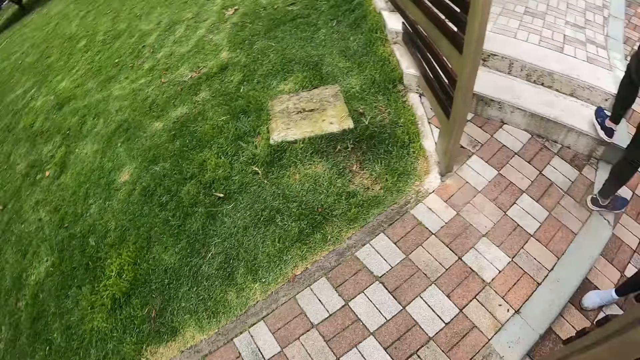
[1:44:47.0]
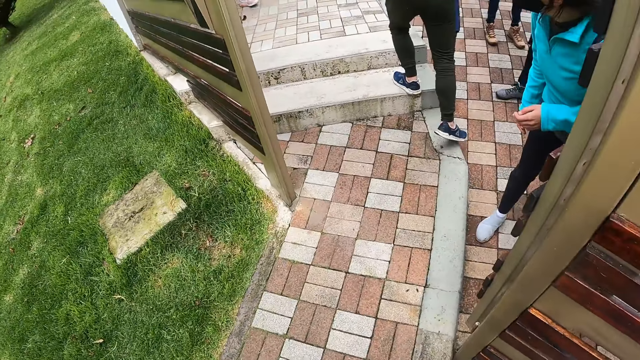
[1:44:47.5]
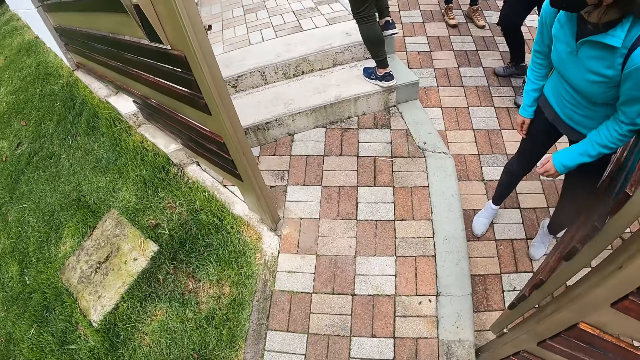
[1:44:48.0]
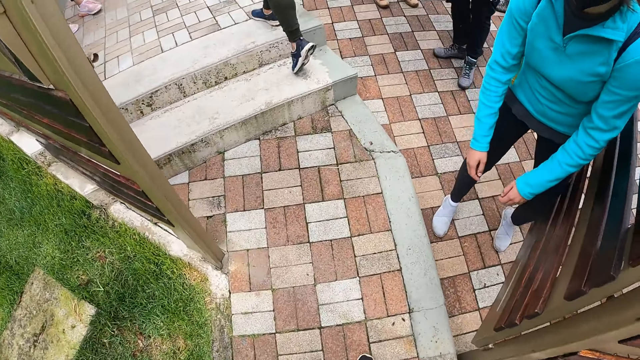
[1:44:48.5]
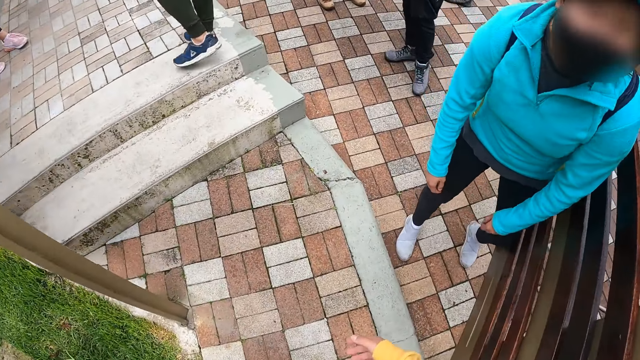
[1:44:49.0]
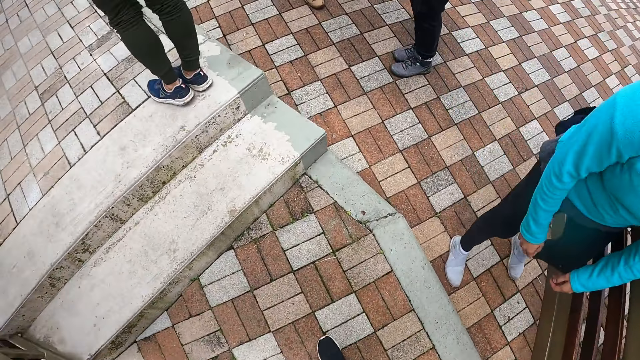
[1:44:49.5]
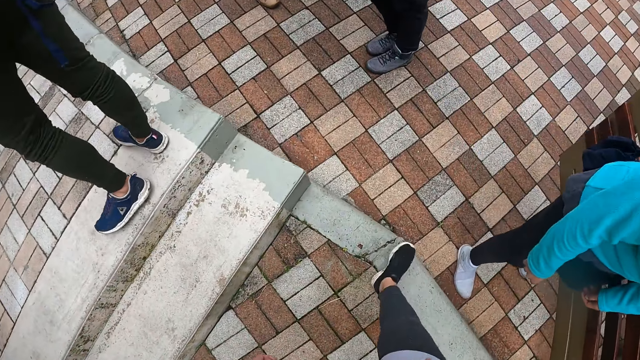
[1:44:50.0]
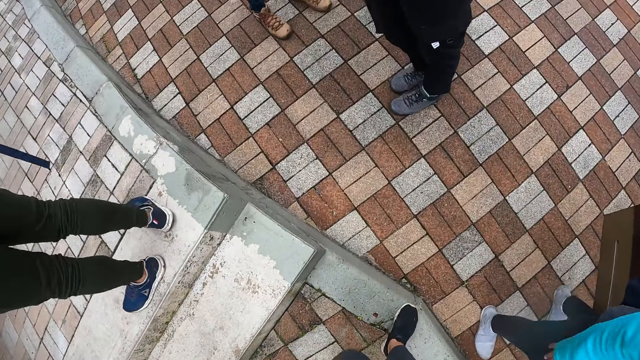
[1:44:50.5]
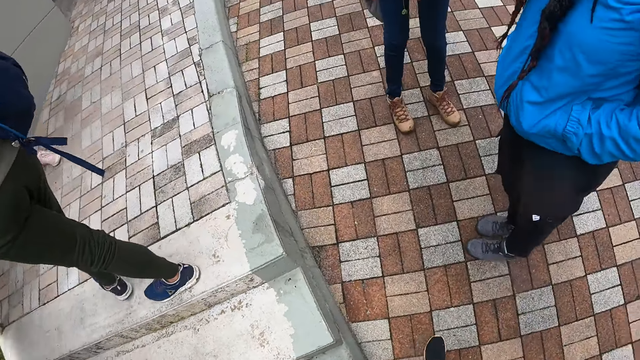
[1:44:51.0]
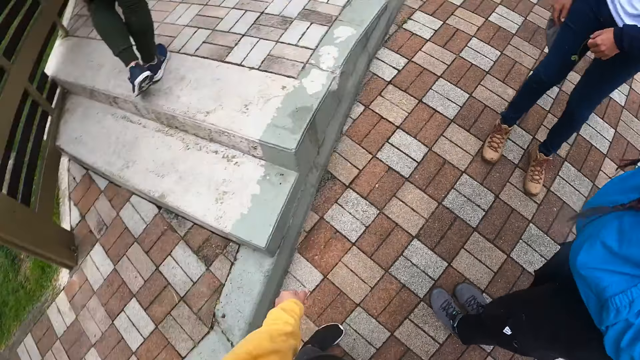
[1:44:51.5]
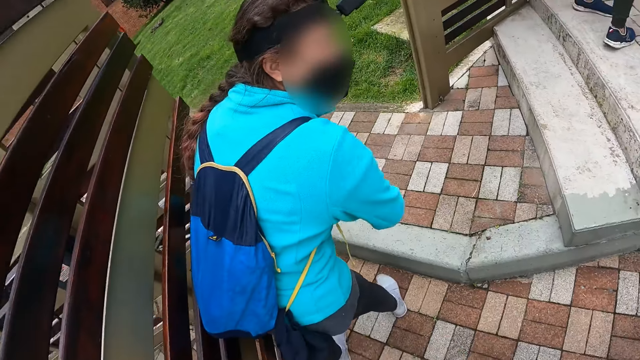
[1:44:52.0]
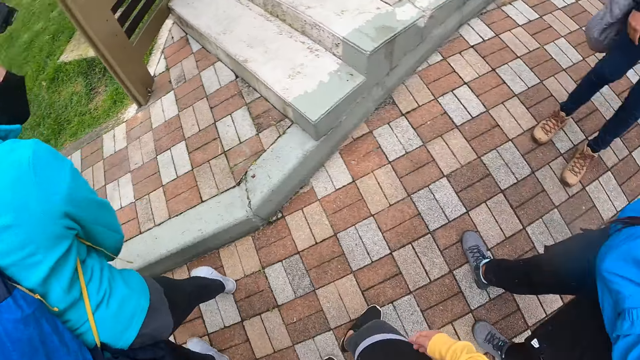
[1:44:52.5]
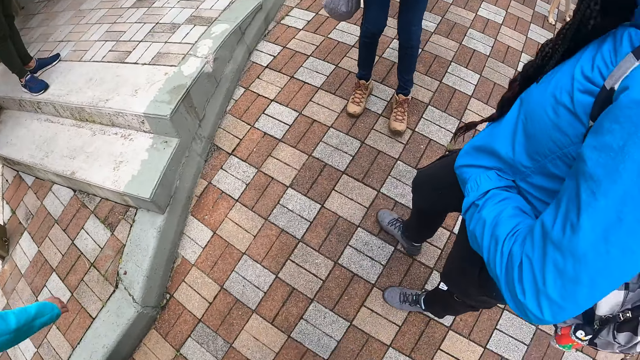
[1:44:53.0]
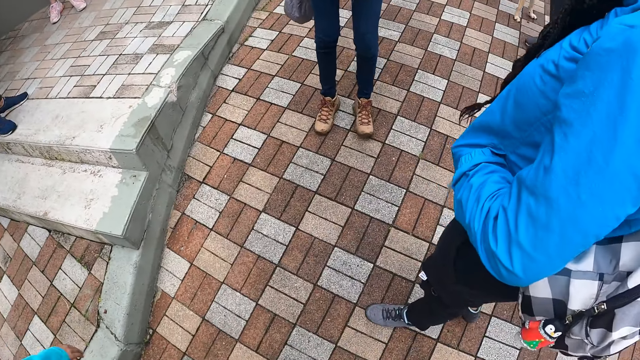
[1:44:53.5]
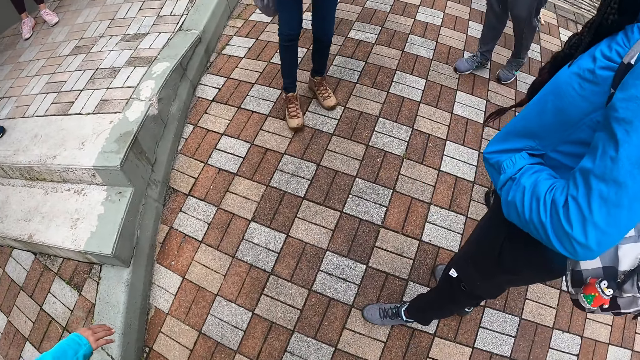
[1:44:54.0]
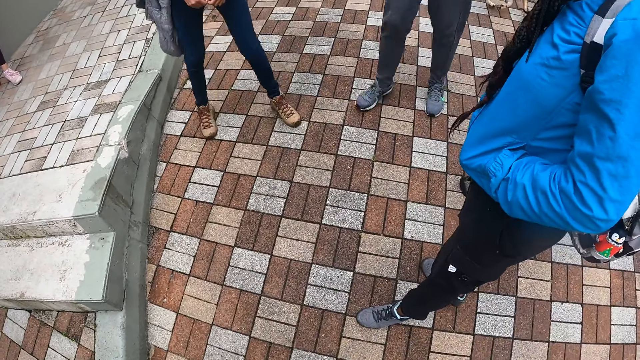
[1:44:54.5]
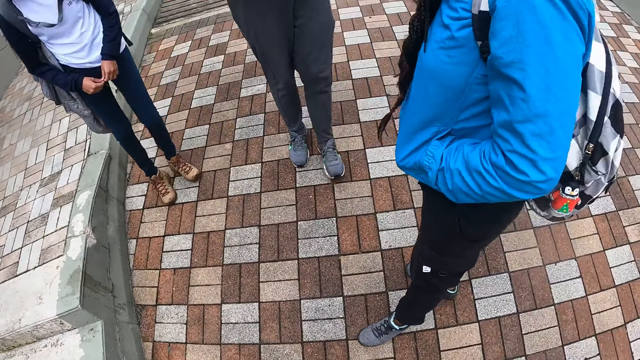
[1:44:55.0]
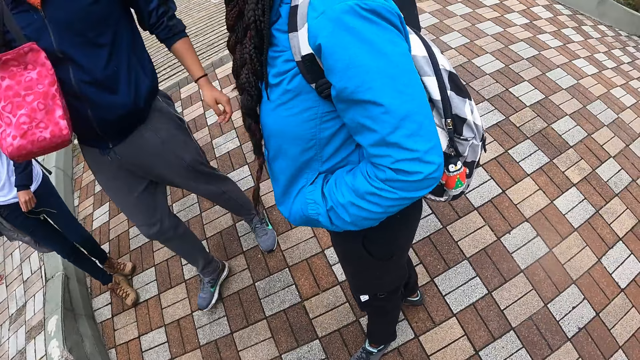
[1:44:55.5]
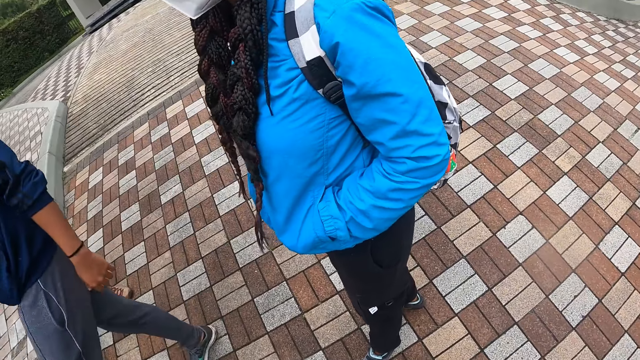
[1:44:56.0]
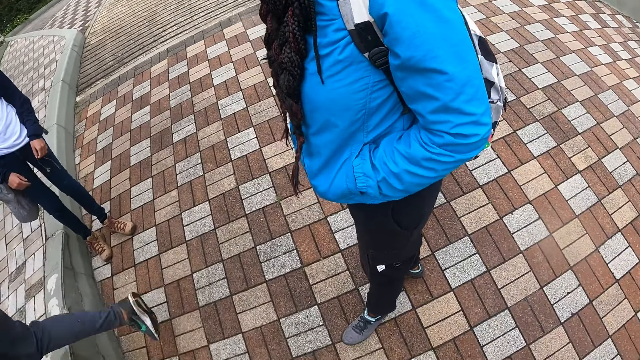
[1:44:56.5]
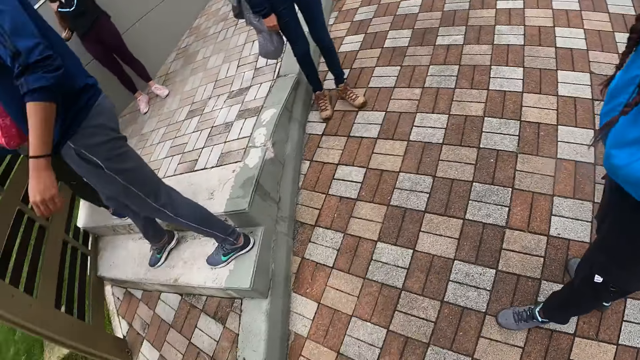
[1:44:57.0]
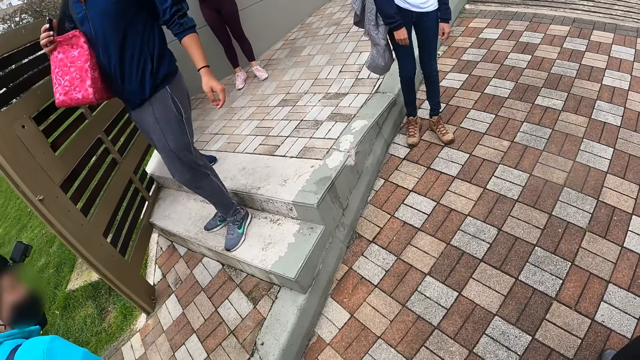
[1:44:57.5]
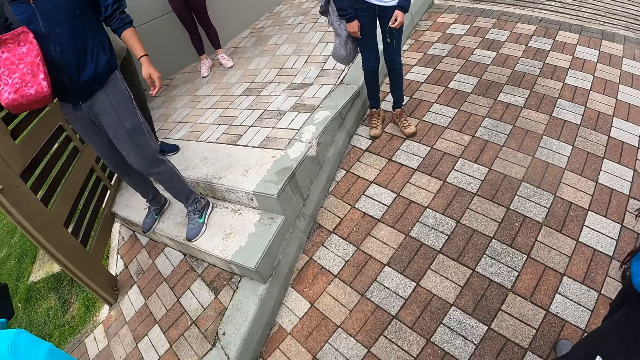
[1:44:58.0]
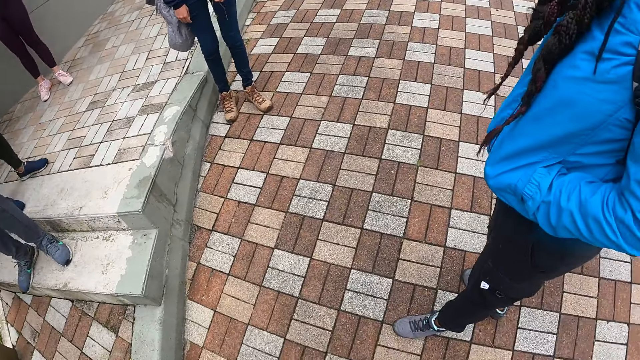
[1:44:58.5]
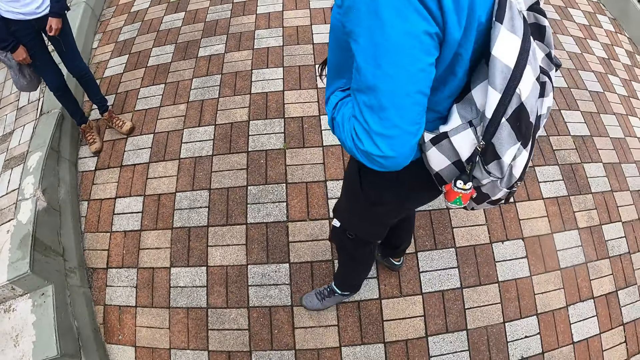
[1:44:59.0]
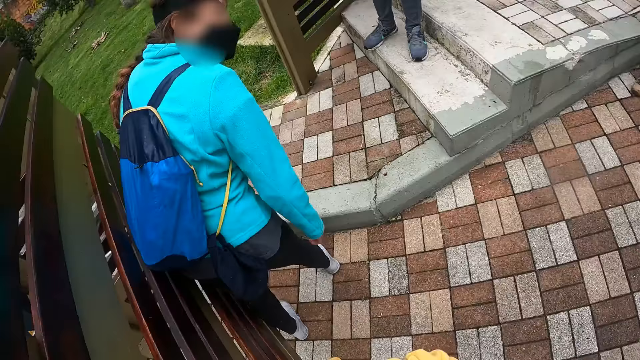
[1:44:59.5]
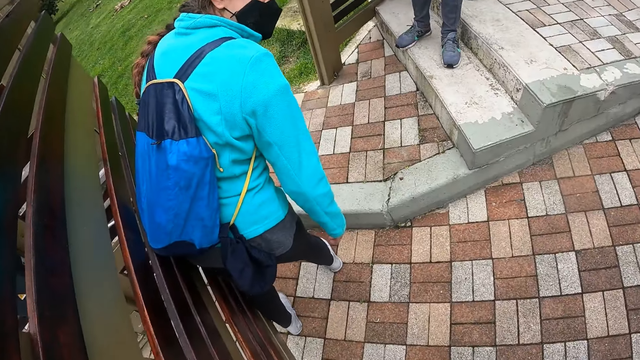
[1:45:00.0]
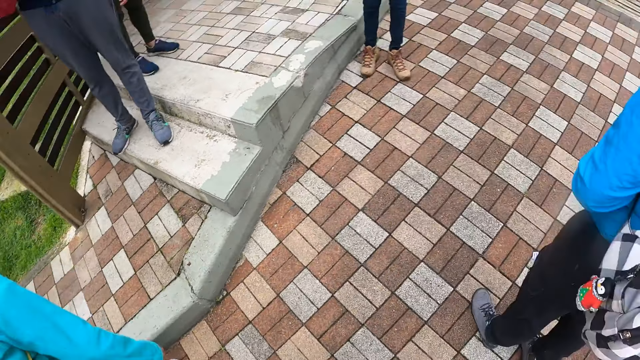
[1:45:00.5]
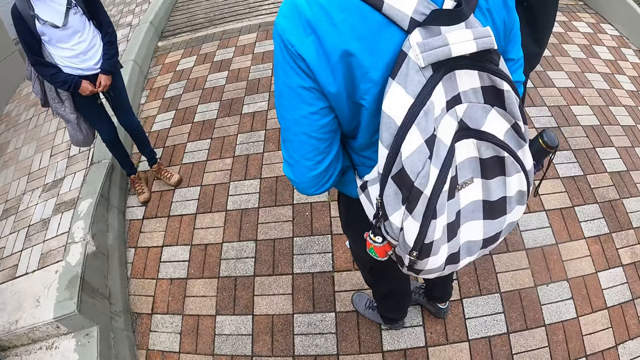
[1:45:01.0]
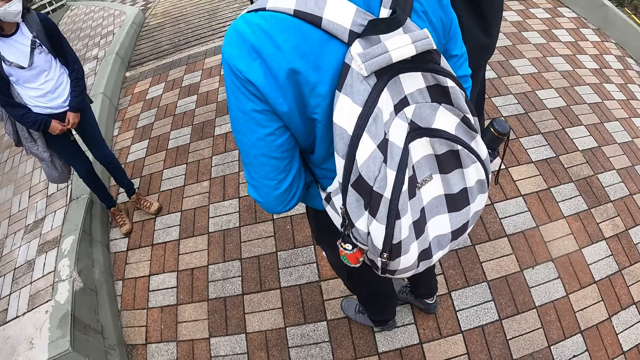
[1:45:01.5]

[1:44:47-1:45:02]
The camera wearer turns around the field. They walk out of a gate. They wait at the gate with the group of people. A man walks to the gate. The camera wearer turns around the compound.

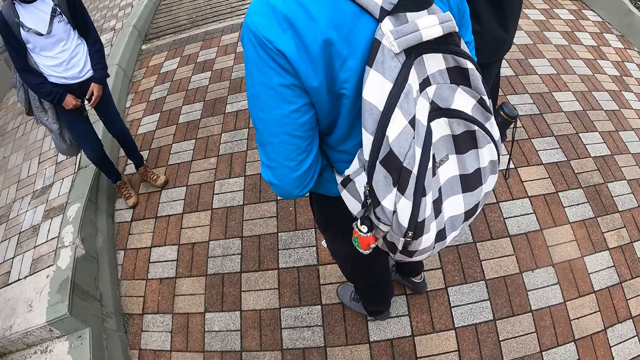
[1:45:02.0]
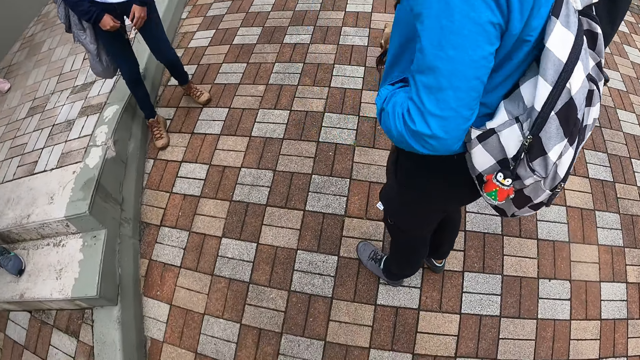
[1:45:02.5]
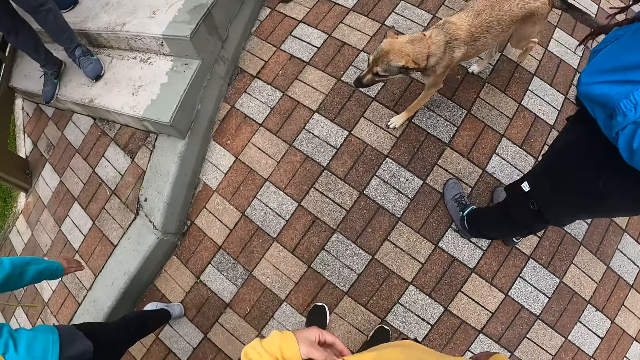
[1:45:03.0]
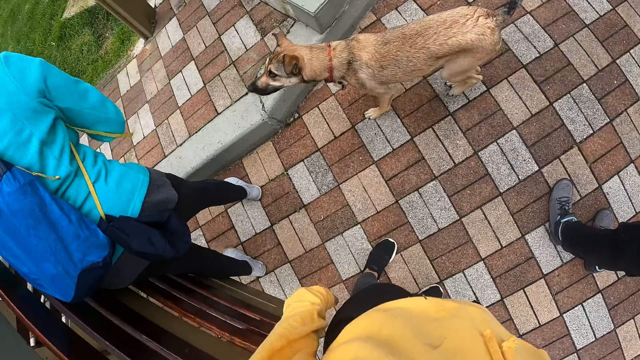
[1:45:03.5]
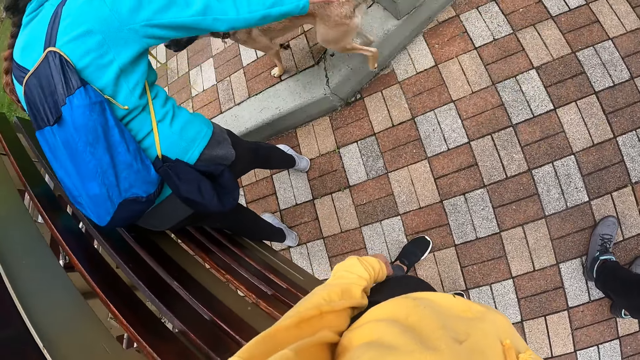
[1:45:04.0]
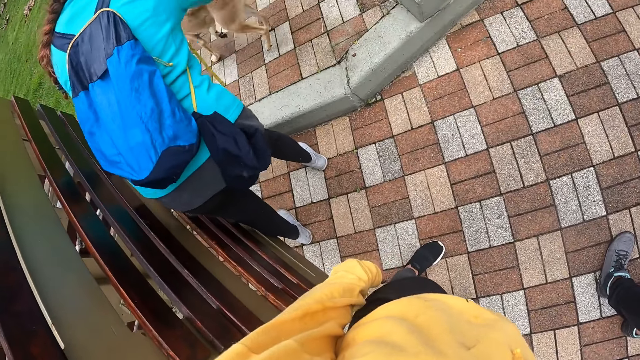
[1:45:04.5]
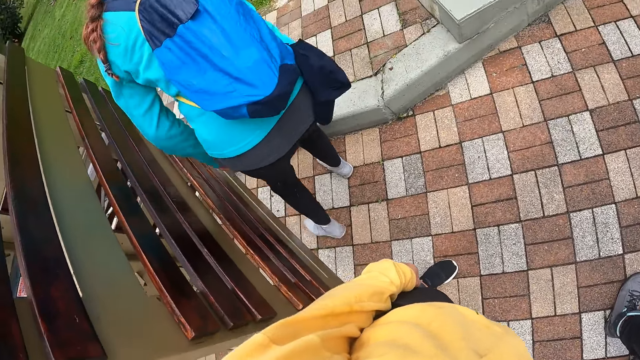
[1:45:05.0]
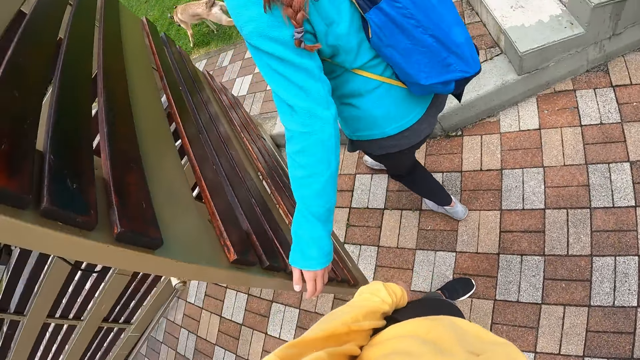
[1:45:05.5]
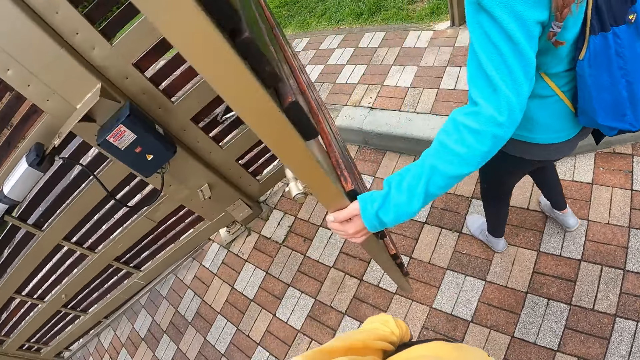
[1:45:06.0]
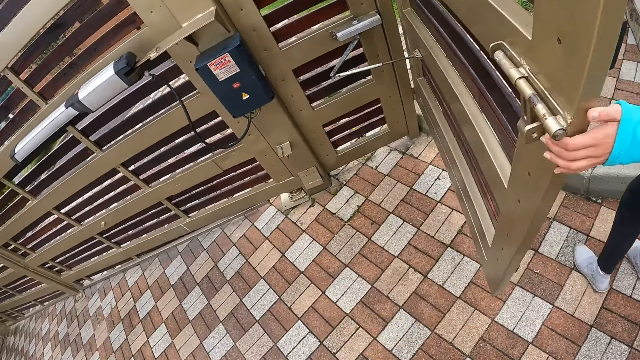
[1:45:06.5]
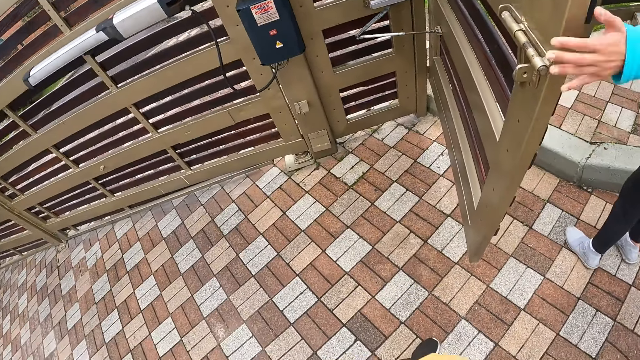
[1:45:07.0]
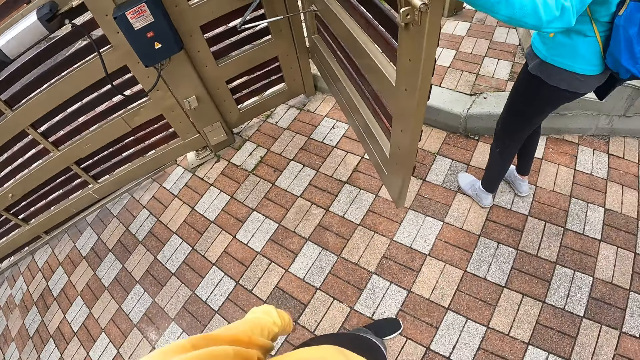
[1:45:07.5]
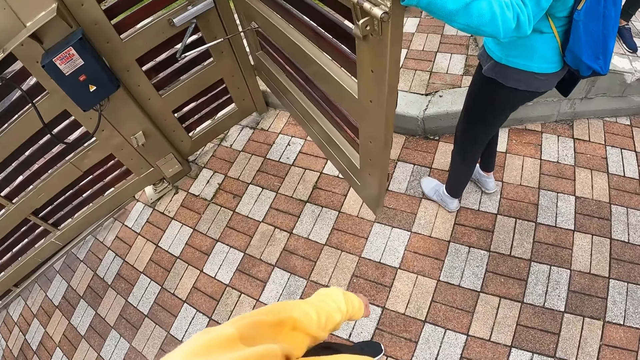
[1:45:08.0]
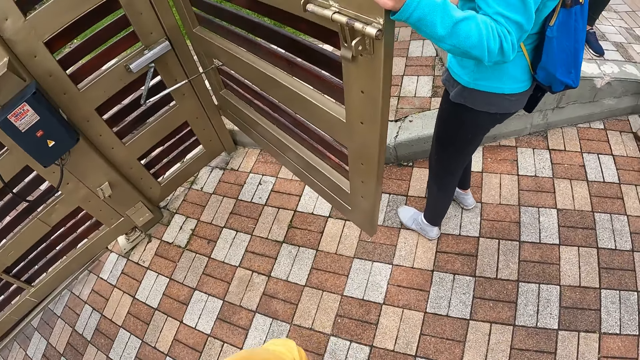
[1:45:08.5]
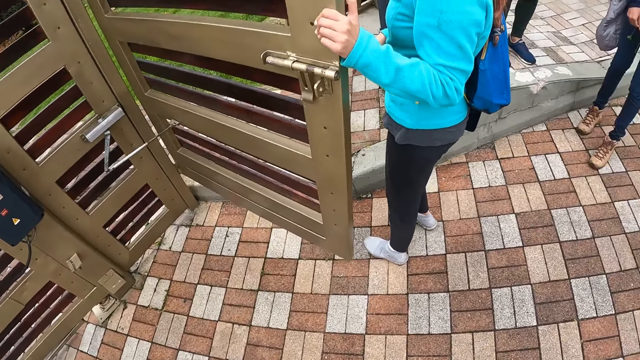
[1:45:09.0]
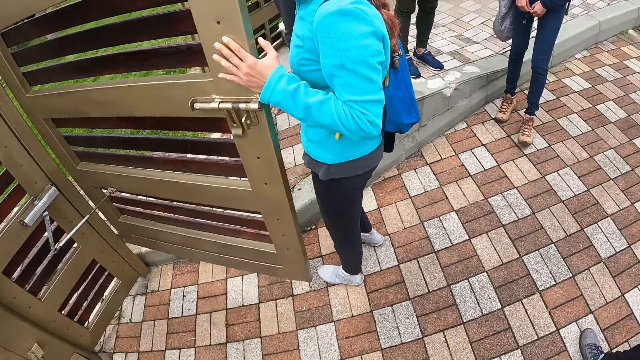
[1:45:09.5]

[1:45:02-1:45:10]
The woman pushes the dog with her right hand. She pulls the gate with her left hand.
